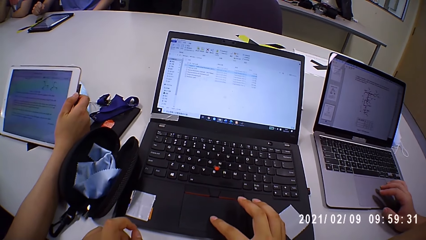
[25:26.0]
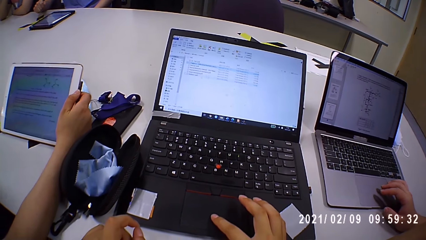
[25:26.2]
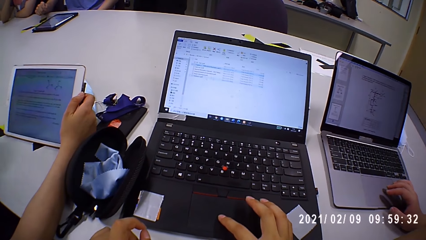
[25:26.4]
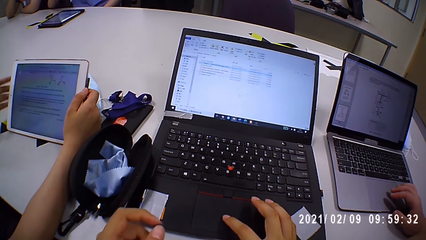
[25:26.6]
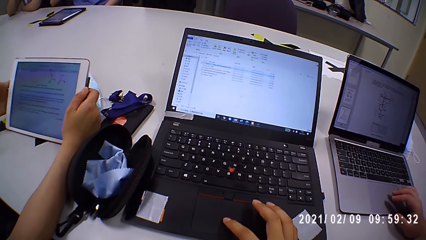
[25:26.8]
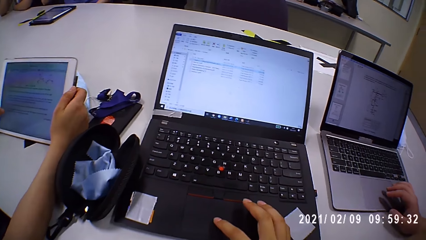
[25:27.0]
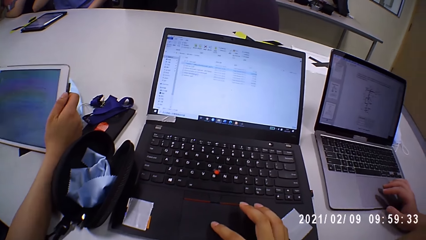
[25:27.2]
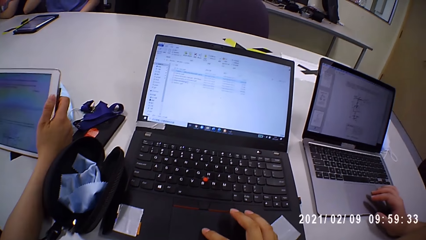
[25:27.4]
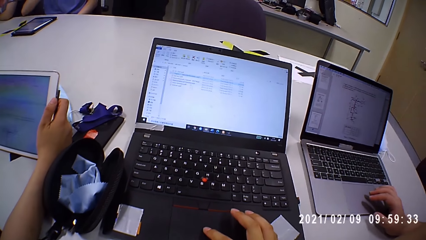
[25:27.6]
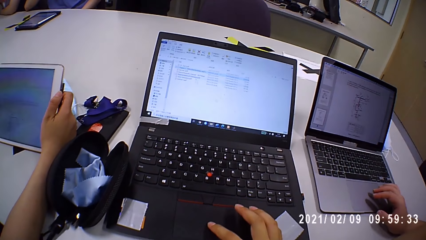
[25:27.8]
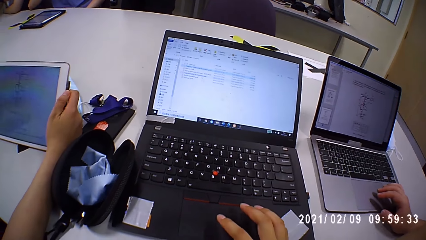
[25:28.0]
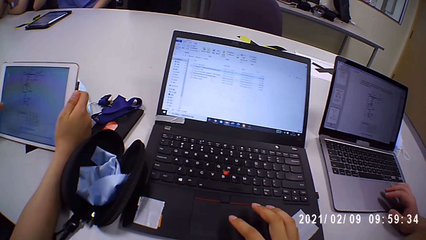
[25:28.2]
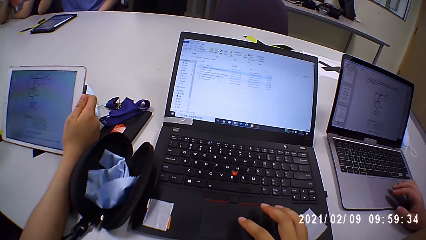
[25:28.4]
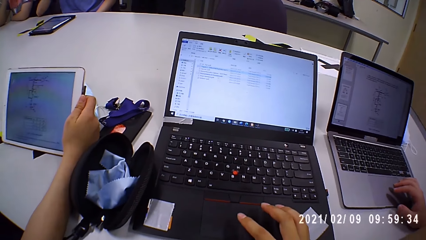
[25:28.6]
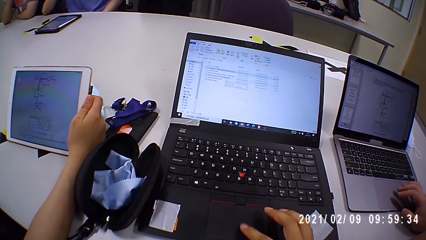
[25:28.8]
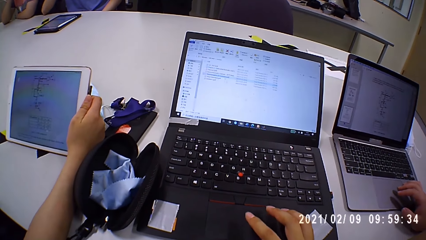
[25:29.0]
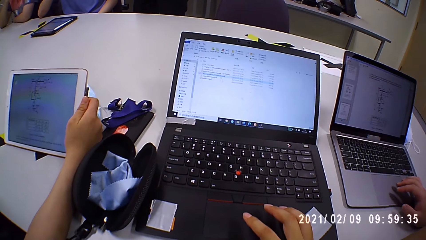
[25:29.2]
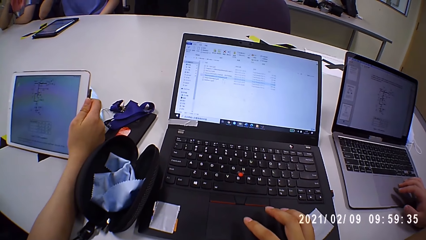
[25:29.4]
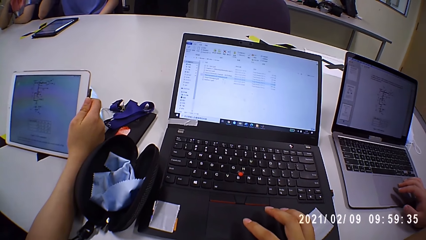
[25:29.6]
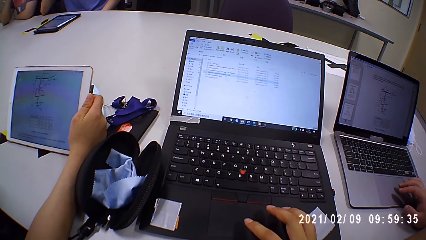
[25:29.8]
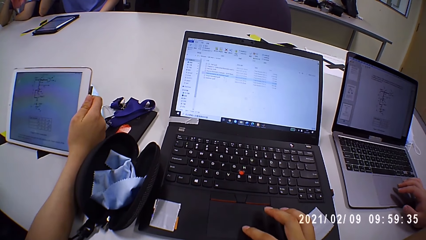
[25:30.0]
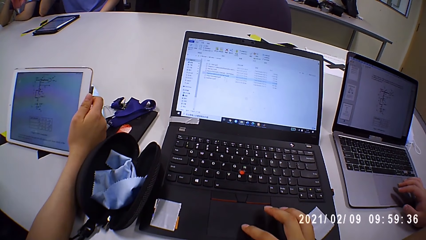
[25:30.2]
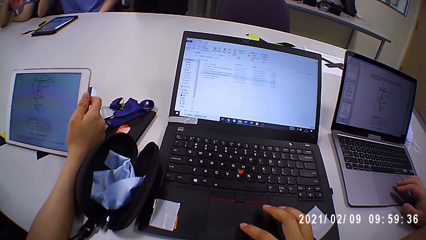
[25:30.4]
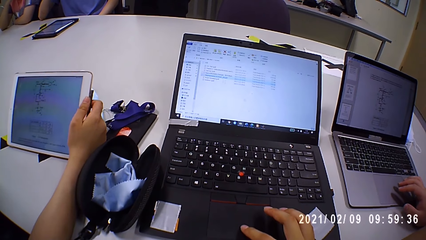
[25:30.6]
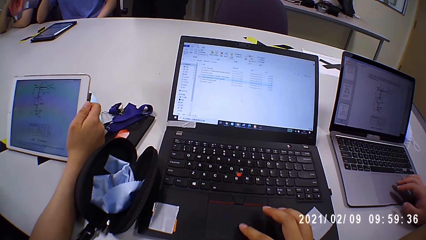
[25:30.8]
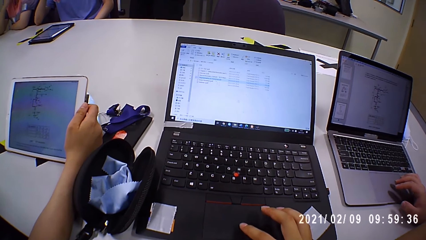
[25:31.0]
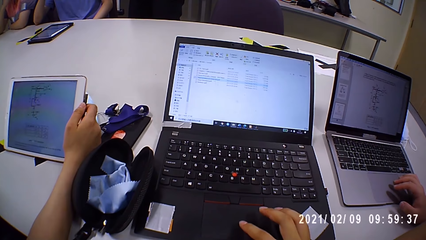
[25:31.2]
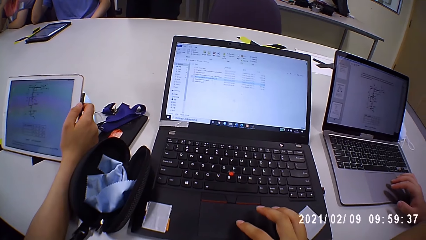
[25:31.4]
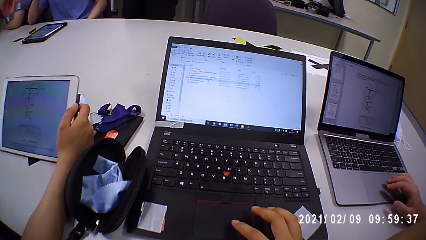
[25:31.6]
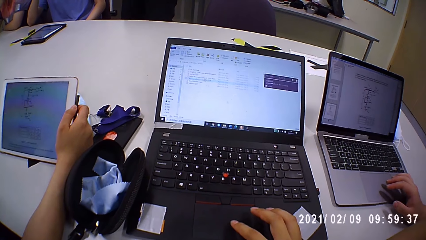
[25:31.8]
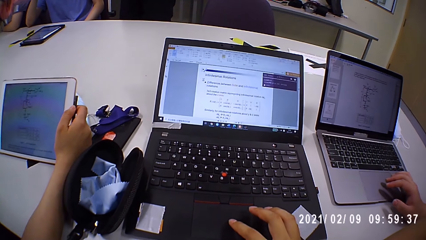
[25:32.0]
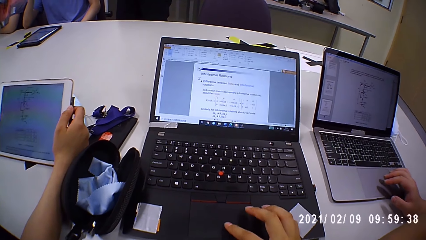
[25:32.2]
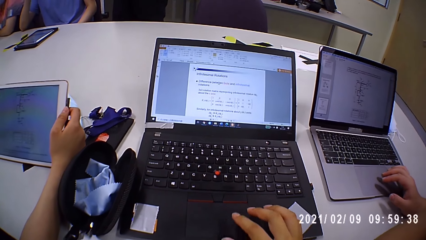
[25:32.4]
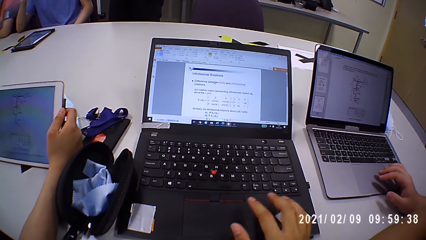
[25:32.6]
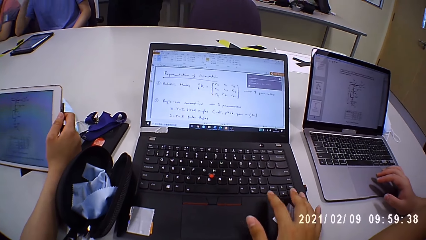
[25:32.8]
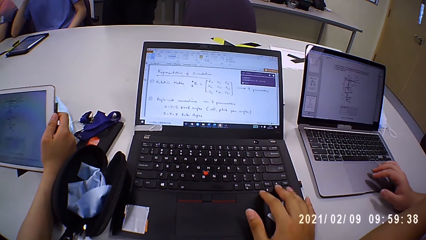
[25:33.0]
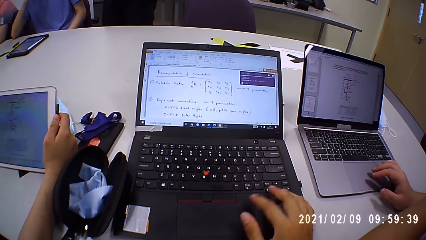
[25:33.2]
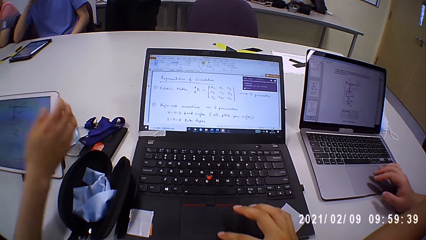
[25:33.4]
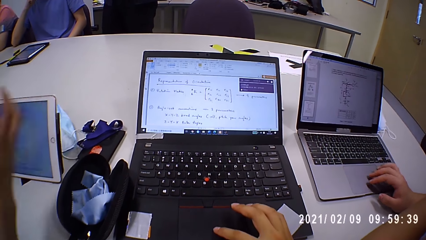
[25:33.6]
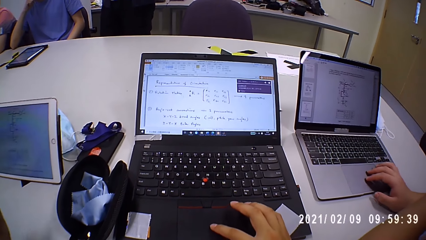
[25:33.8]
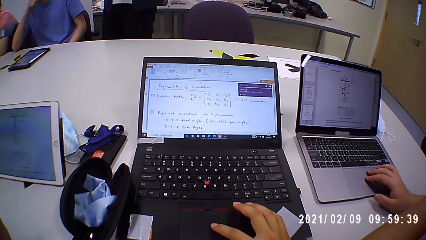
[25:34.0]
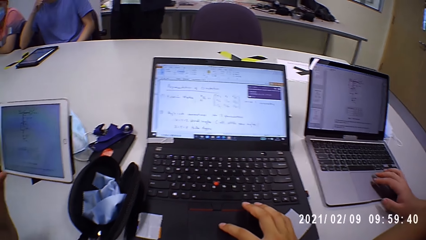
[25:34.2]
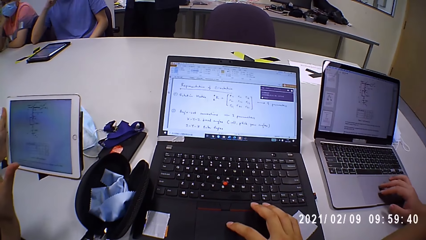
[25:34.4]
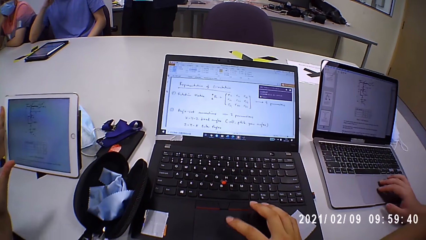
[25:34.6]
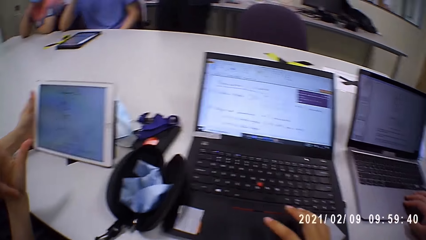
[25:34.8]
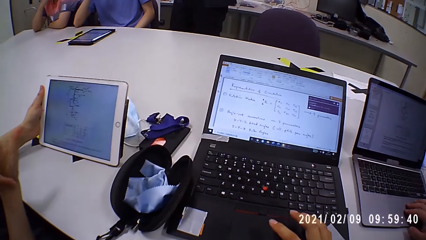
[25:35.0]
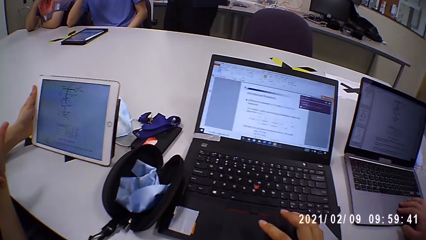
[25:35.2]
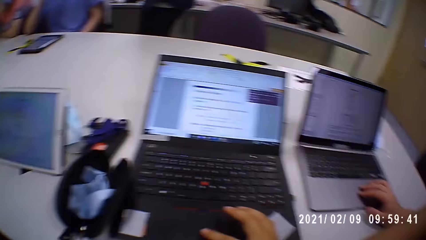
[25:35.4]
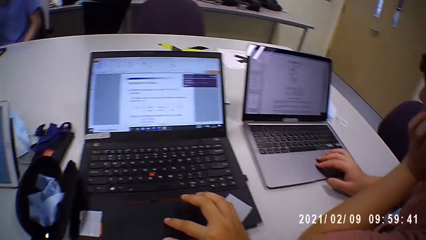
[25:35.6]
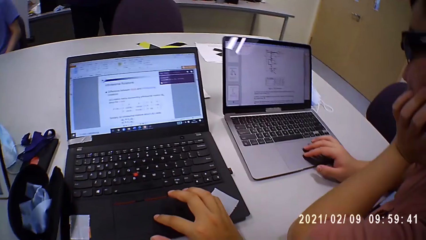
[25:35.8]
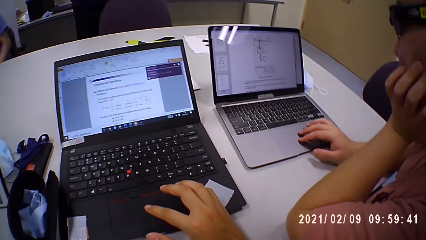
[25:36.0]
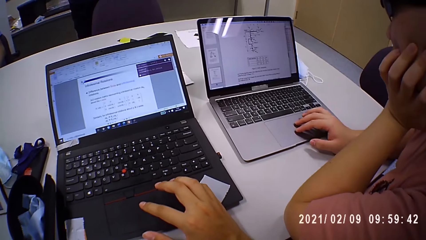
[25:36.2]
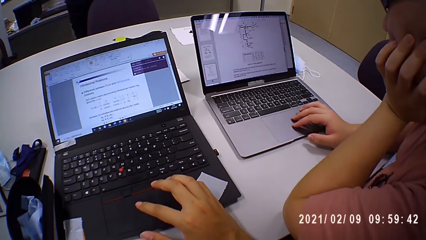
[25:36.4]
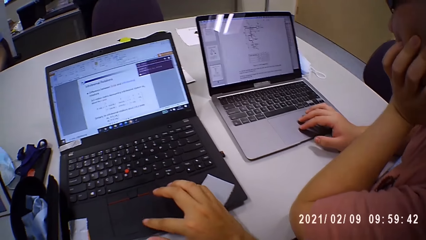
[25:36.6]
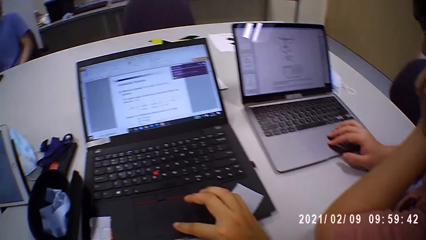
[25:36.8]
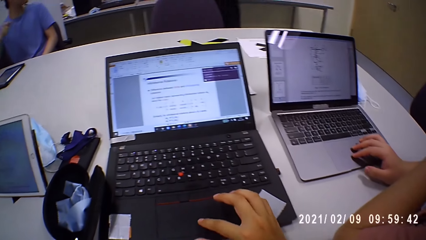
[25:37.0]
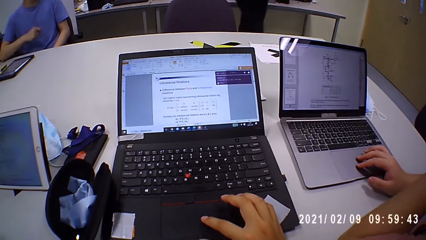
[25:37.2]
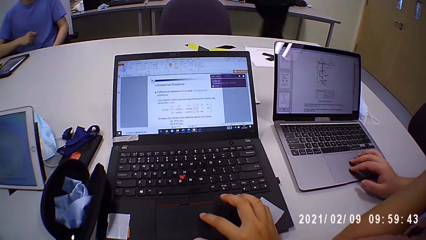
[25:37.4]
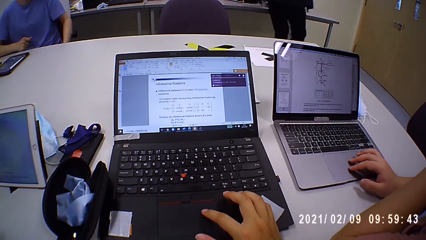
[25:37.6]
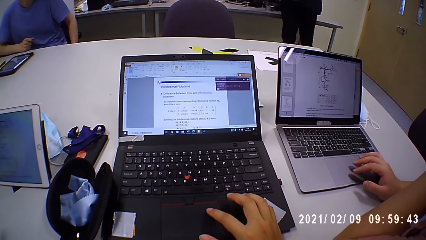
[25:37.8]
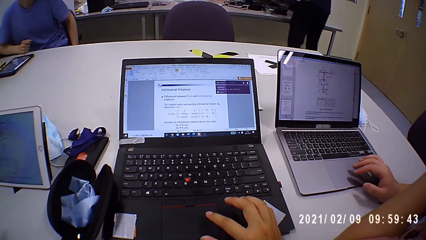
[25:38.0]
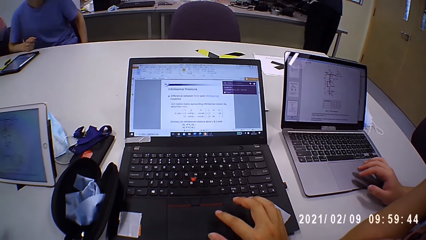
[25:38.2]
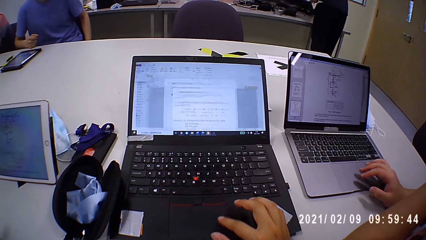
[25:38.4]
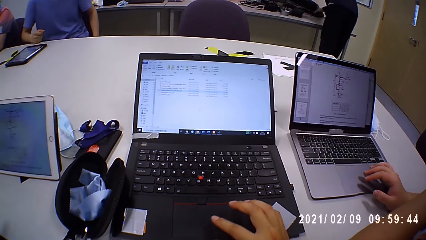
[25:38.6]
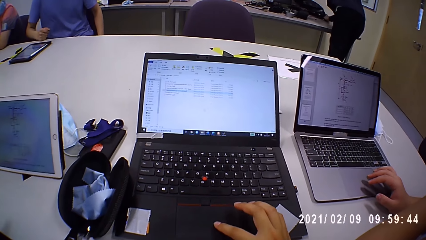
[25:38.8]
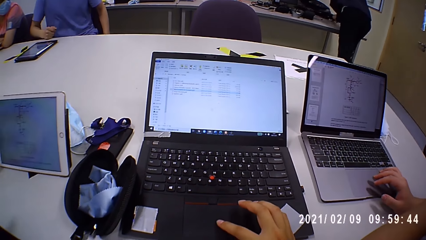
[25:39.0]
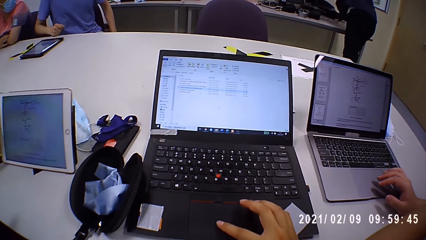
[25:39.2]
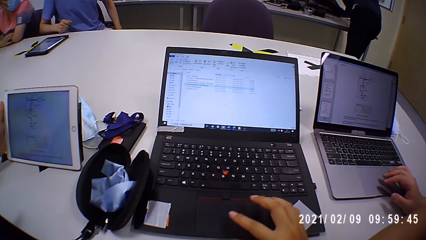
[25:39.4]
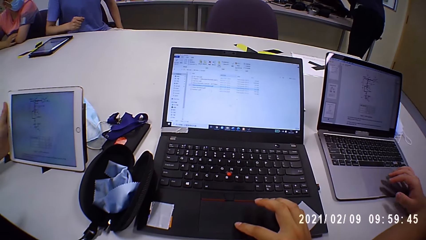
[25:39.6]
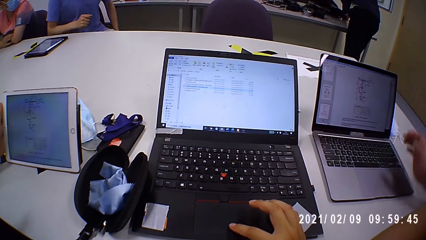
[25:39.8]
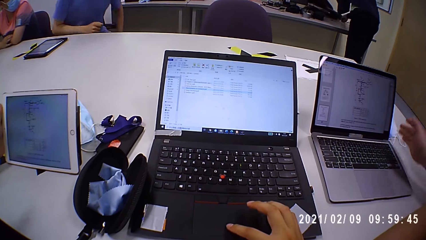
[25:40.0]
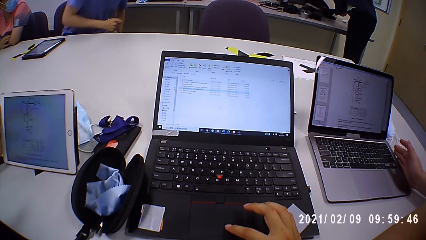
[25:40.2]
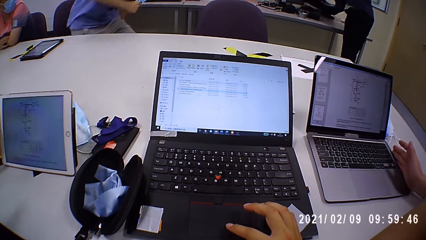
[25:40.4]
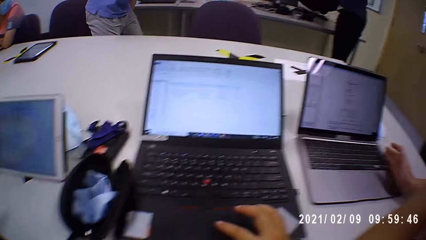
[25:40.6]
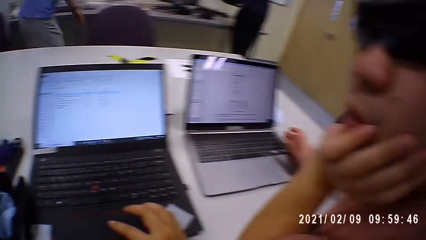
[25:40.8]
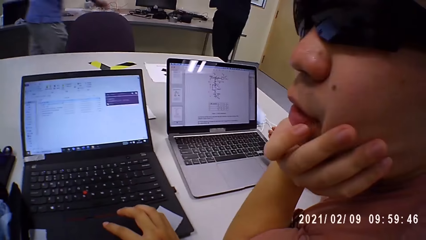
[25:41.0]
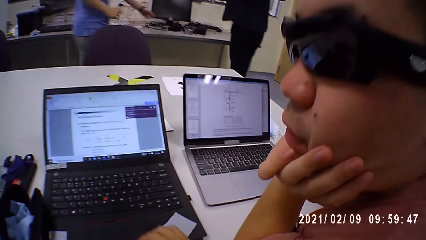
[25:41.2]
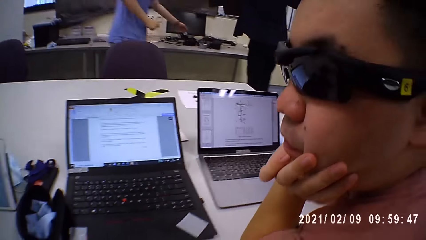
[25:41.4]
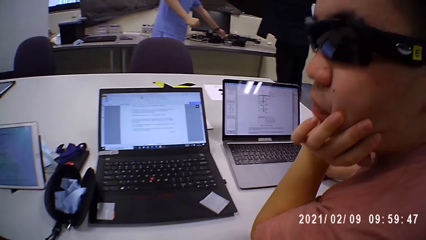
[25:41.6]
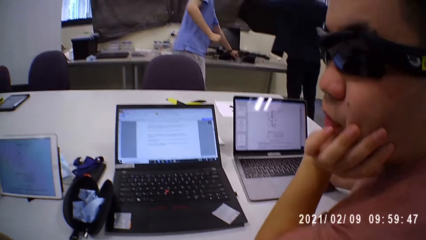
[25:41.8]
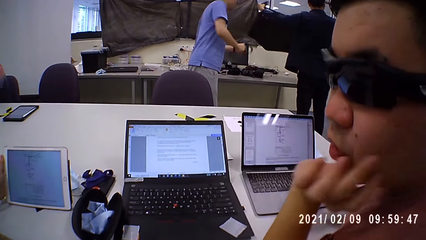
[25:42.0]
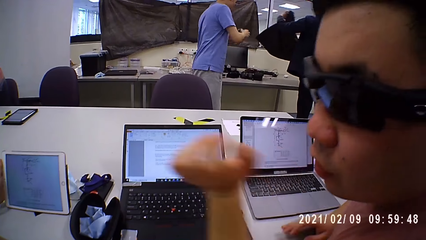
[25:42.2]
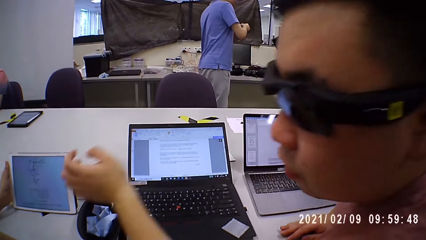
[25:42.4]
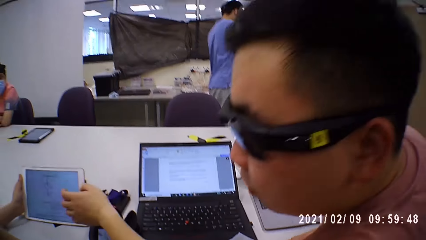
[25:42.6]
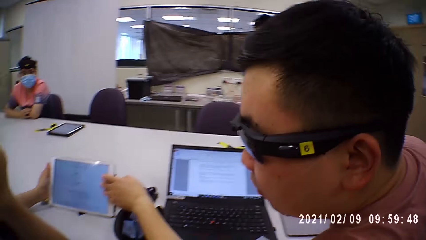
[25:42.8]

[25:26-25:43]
The woman operates the iPad with her left hand. The woman touches her hair with her right hand and holds the iPad with her left hand. The man places his right hand on the table.
